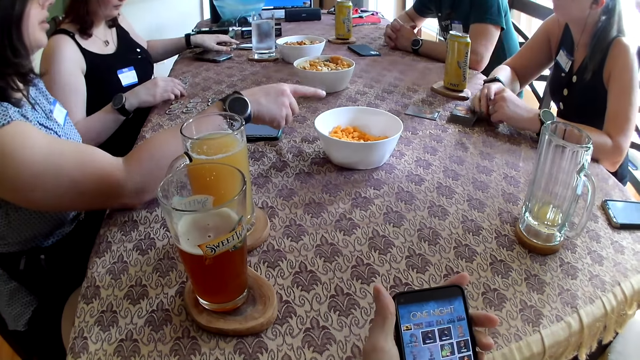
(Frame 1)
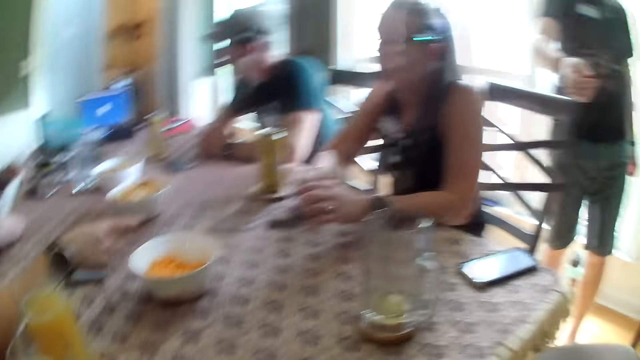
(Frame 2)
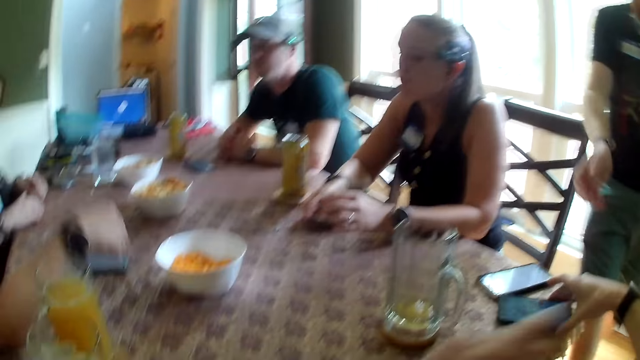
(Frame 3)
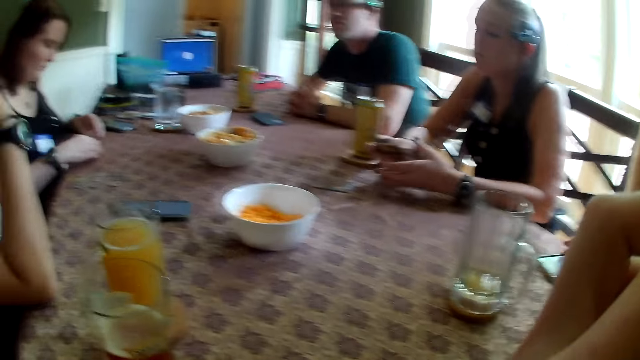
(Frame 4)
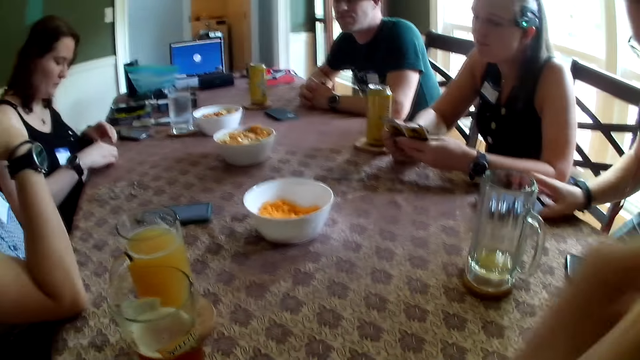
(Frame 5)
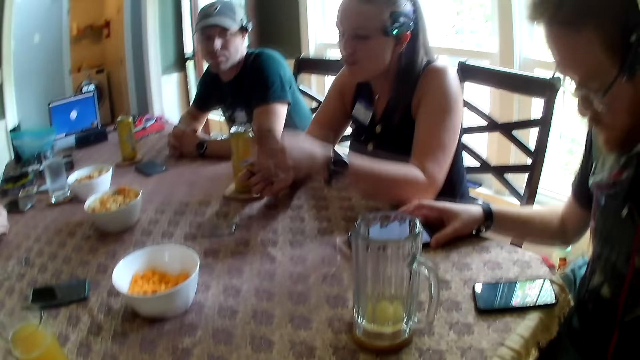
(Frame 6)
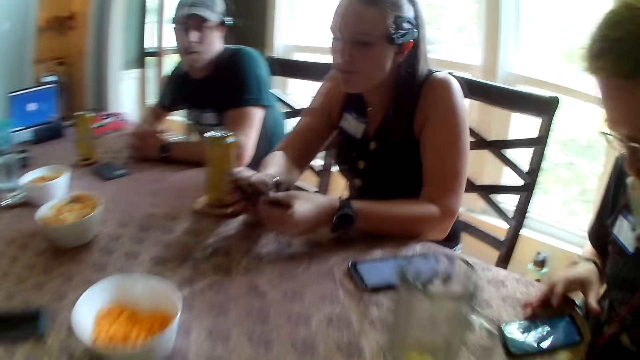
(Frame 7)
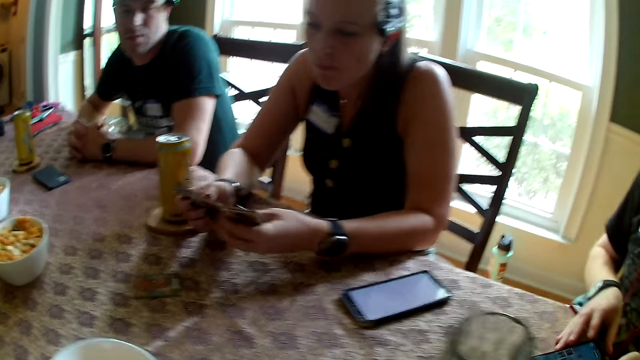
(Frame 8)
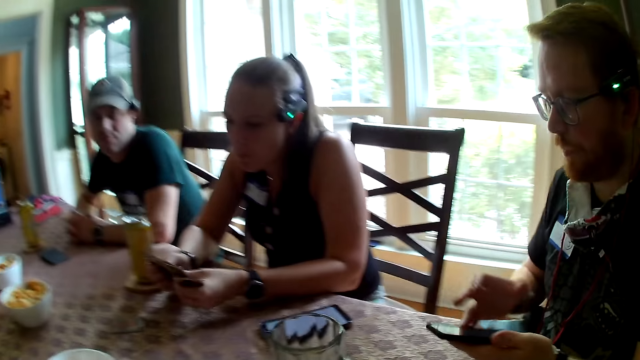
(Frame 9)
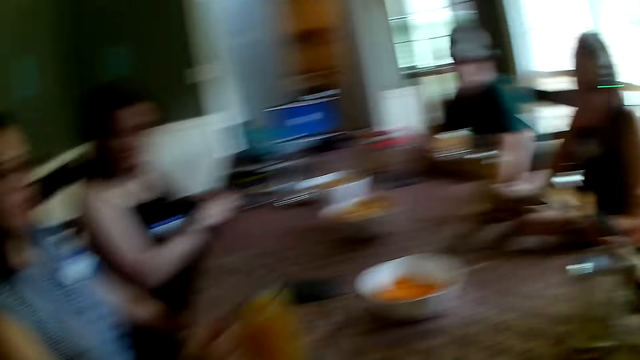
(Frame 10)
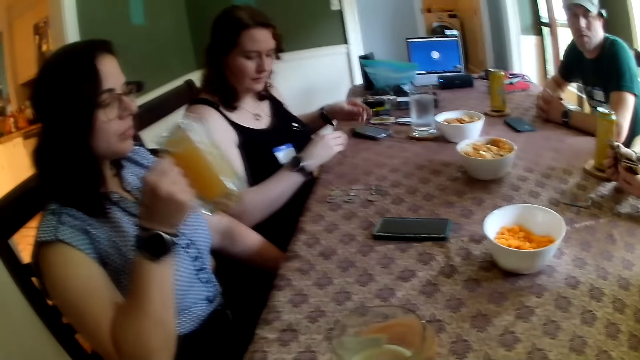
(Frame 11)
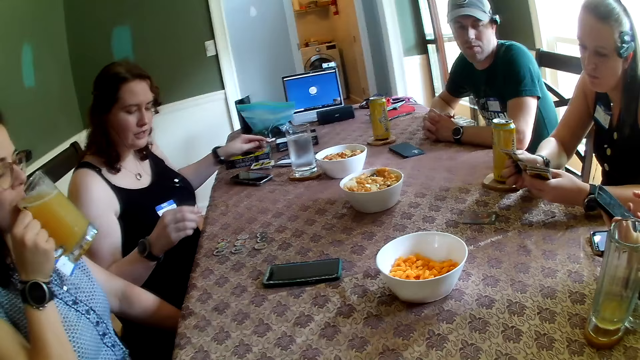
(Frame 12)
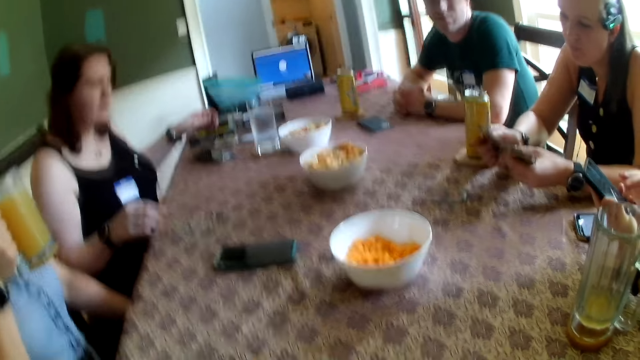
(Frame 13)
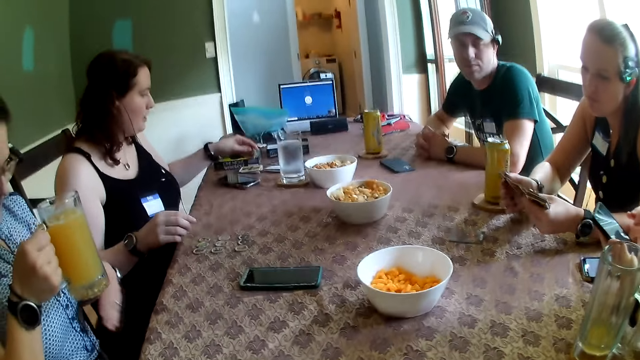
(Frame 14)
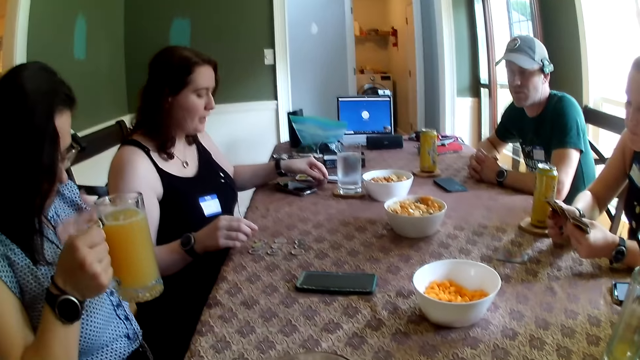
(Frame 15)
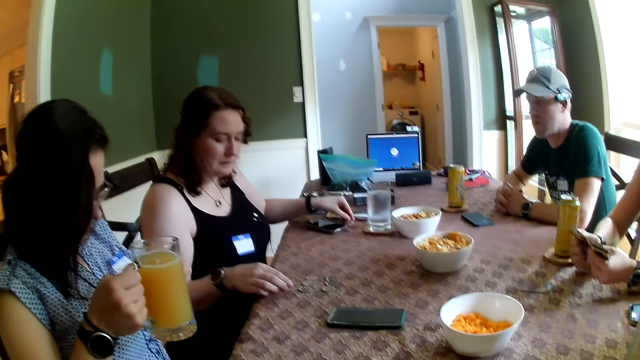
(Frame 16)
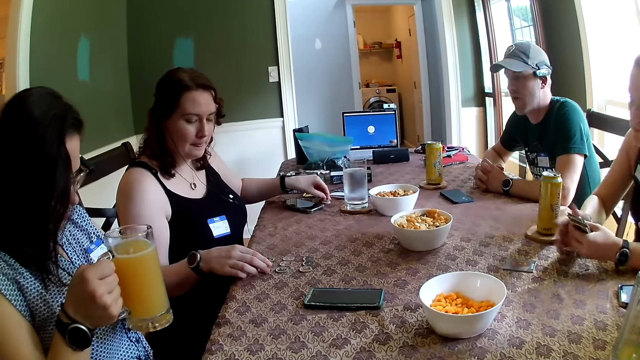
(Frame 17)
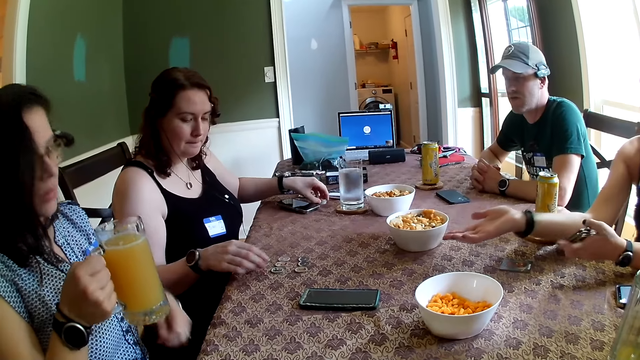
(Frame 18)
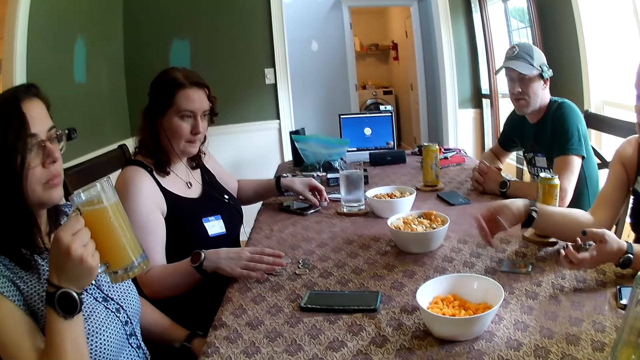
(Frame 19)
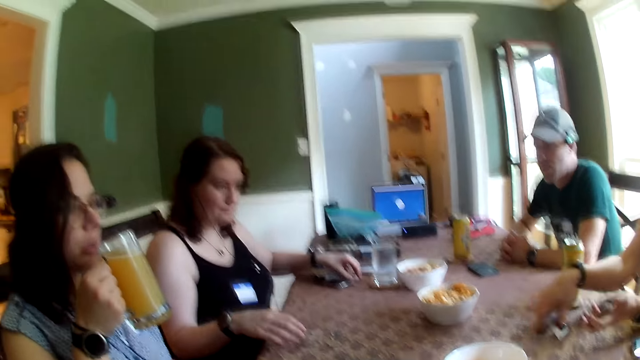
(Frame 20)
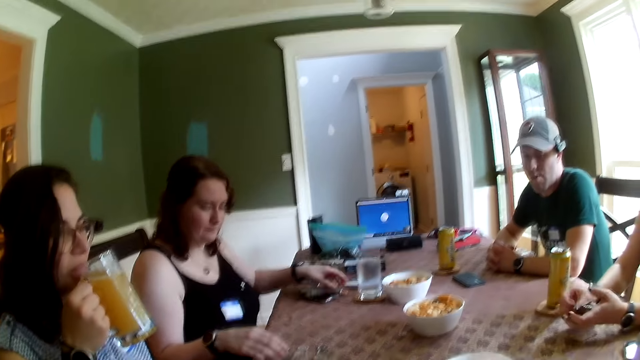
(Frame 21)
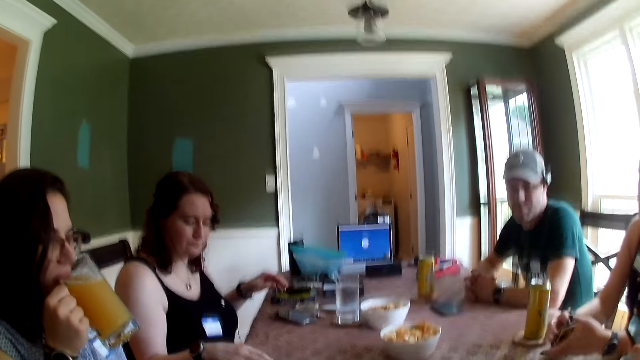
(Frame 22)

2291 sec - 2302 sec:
A woman arranges tokens on the table with both hands. Another woman picks the deck of cards from the table with her right hand. The camera wearer drops his phone on the table with his right hand. A man moves his phone on the table with his right hand. The second woman shuffles the deck of cards with both hands and gestures with her left hand. The man picks up the camera wearer's phone with both hands. A third woman drinks a glass of juice with her right hand. The first woman converses with the camera wearer, the third woman, the second woman, the man, and another man. The first man operates a phone with both hands. The camera wearer looks at the table. The third woman wipes her shirt with her left hand. The first woman drops tokens on the table with her left hand and picks the tokens on the table with both hands. The third woman holds the glass of something. The second woman gestures with her right hand. The second woman picks a card from the table with her right hand. The third woman drinks the glass of juice with her right hand. The second woman shuffles the deck of cards with both hands.

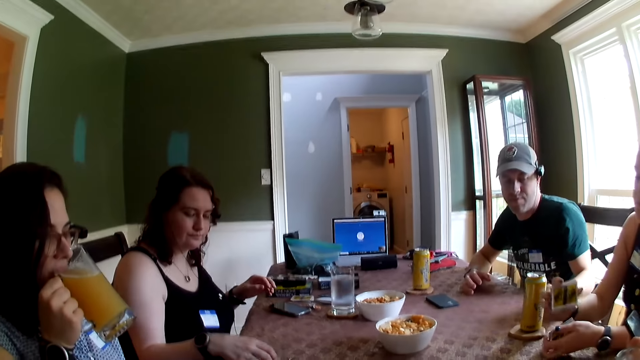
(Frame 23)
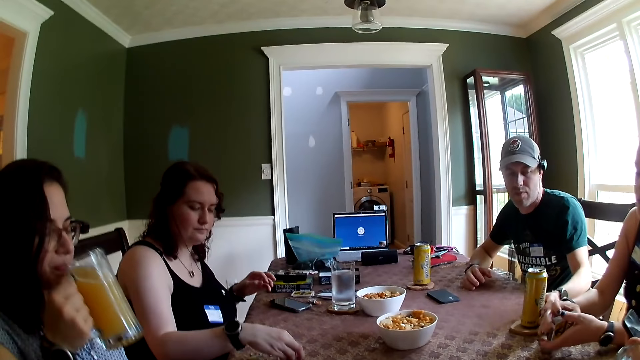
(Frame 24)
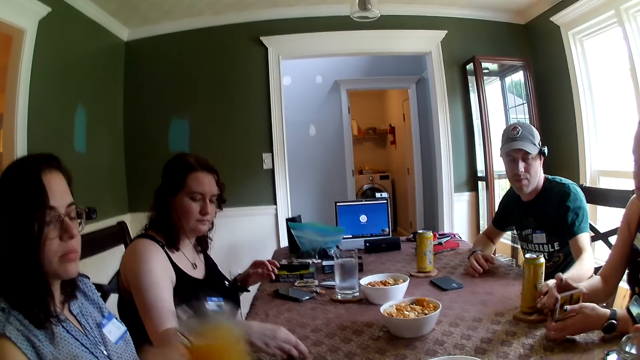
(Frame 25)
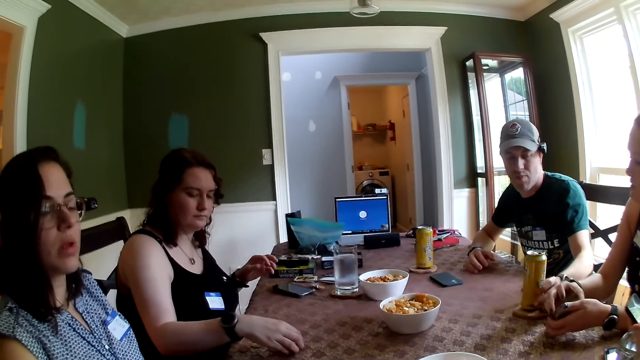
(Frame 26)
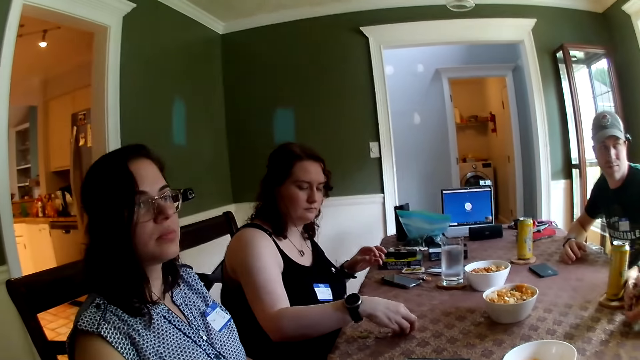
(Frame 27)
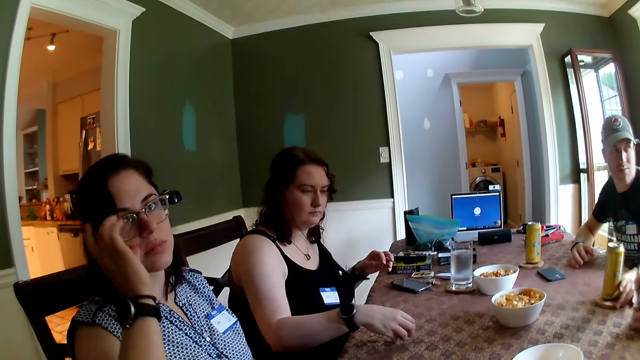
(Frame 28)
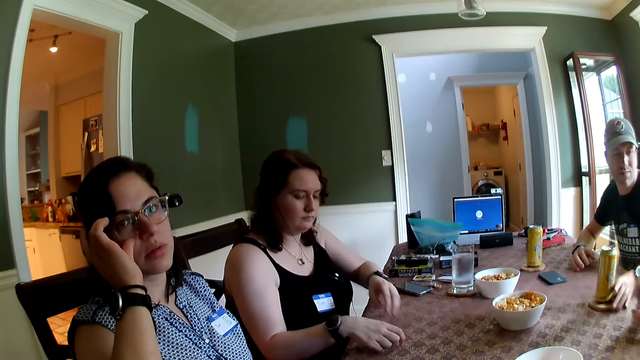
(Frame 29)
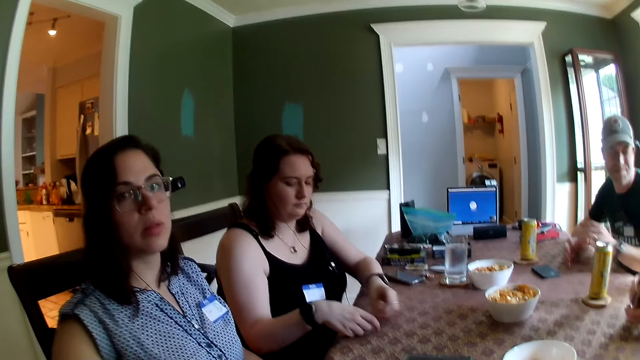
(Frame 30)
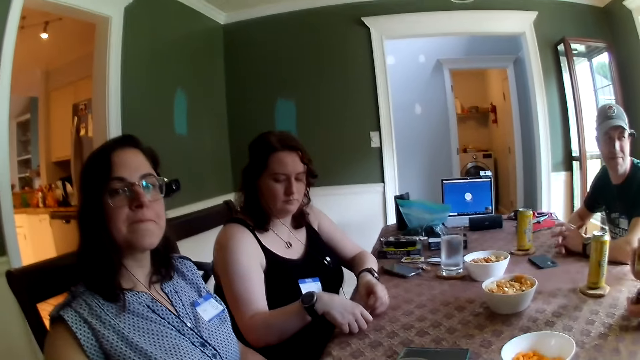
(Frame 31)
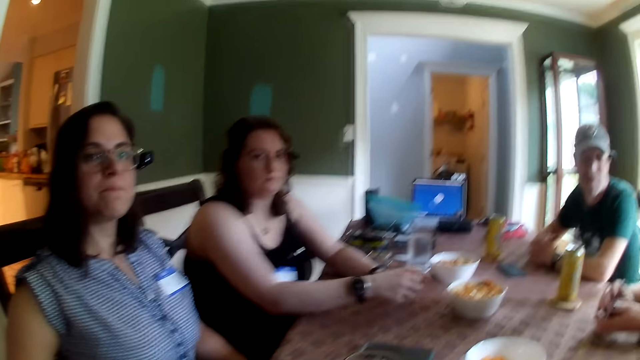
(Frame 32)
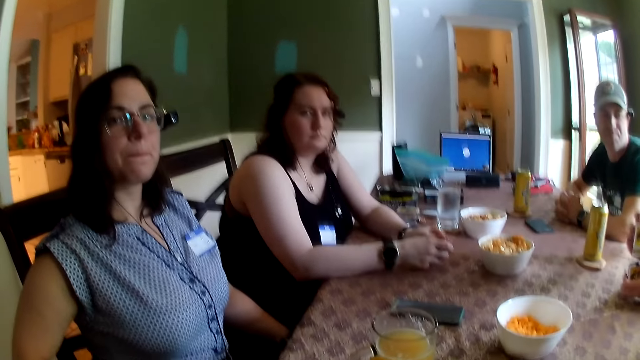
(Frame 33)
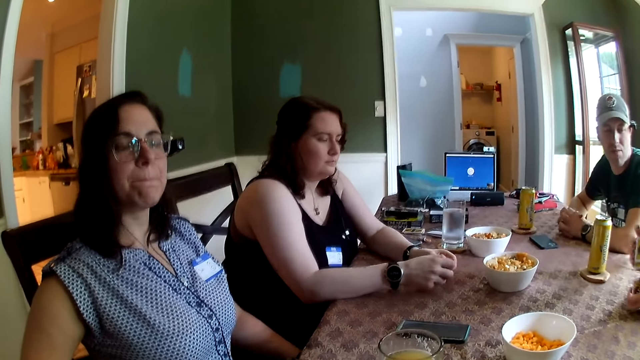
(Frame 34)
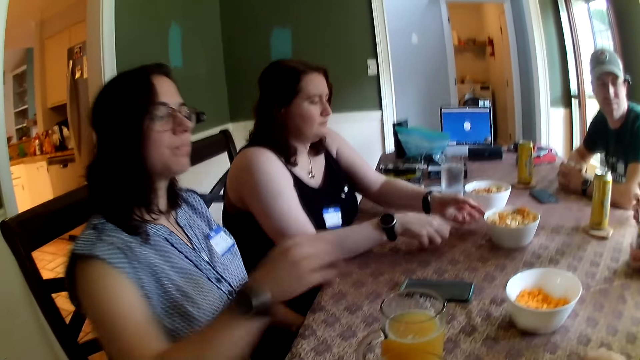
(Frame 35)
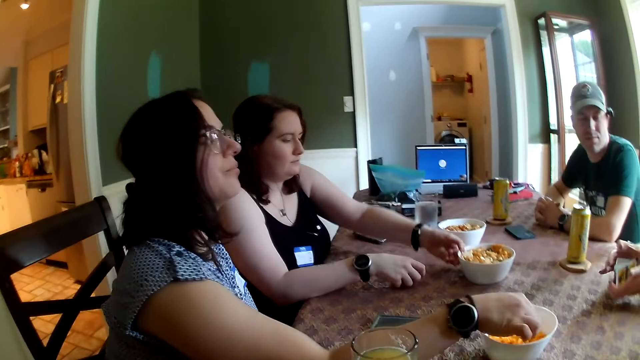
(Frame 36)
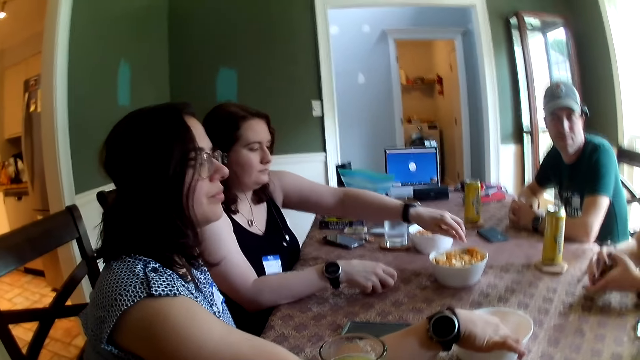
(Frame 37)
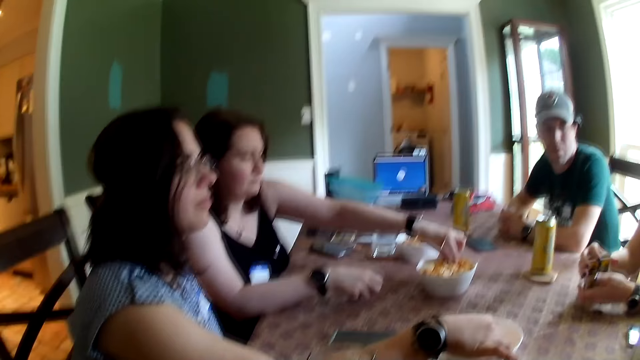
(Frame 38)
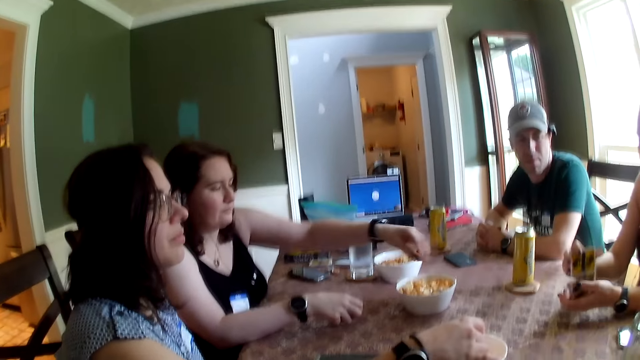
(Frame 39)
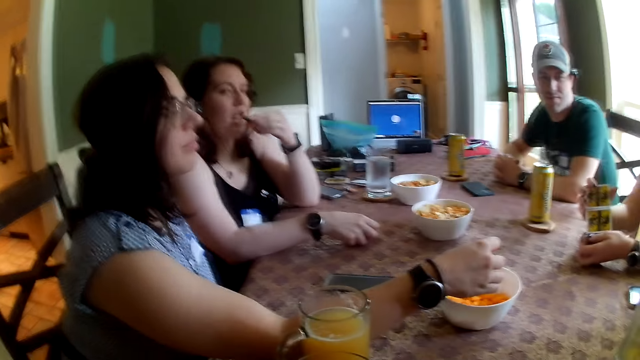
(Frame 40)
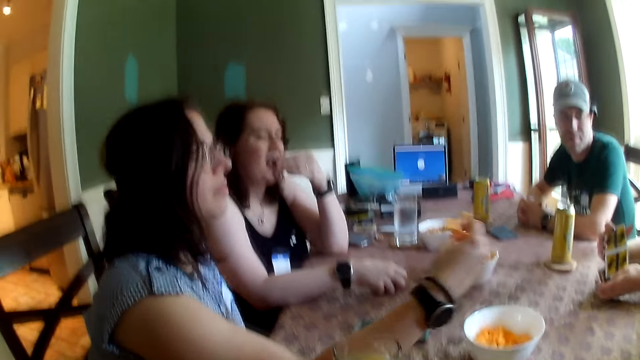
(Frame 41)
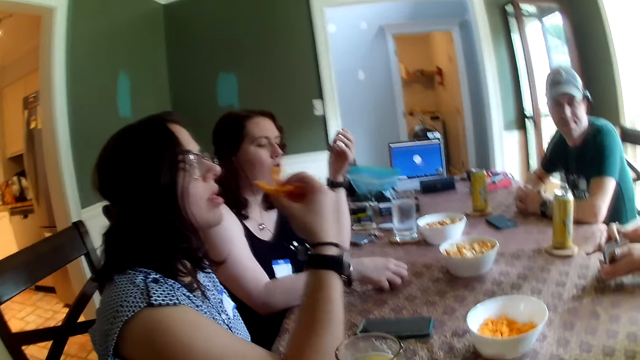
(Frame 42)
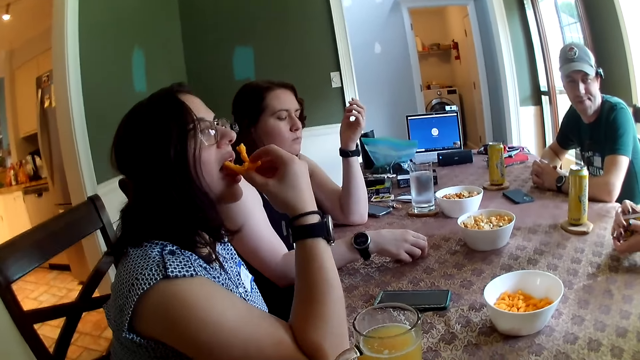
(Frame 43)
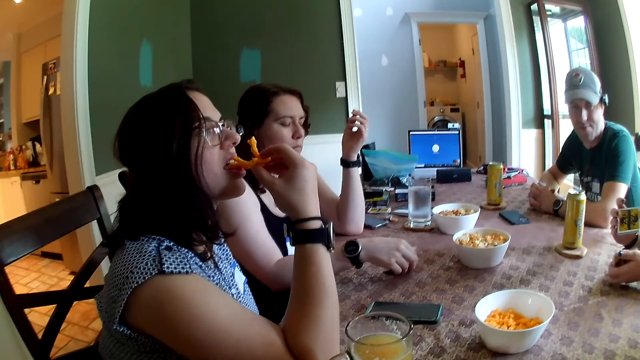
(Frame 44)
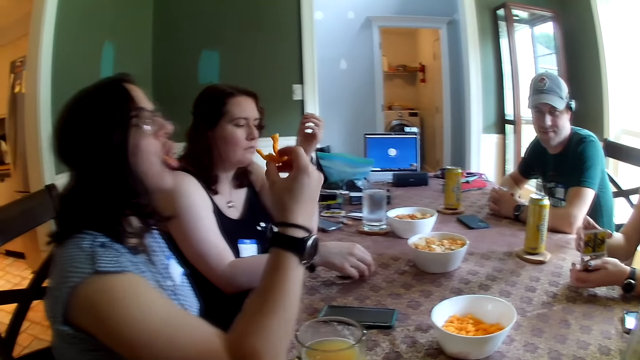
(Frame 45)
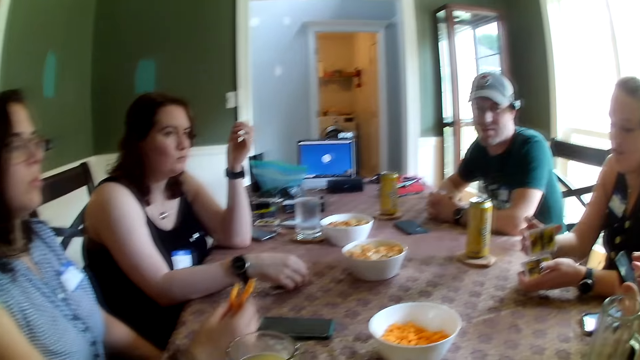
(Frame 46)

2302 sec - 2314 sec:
A man picks up a soda can on a coaster with his left hand. The man drops the soda can on the coaster with his left hand and moves the coaster on the table with his left hand. A woman adjusts her glasses with her right hand. The man holds both hands together on the table. Another woman holds a snack bowl on the table with her left hand. The first woman picks snacks from the snack bowl with her right hand. The other woman picks a snack from the snack bowl with her left hand and eats the snack with her left hand. The first woman eats the snacks with her right hand. The first woman drops her right hand on the table.
